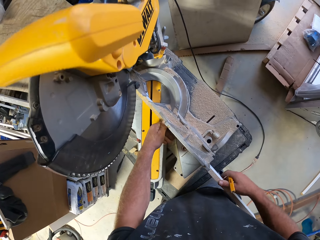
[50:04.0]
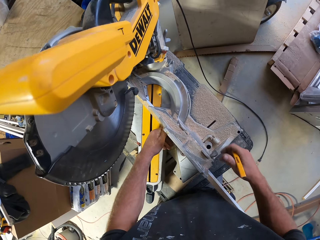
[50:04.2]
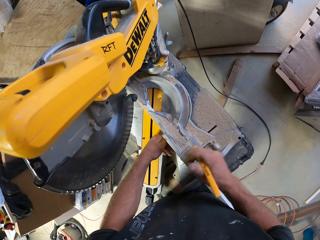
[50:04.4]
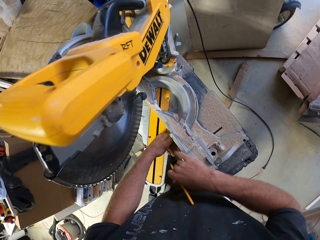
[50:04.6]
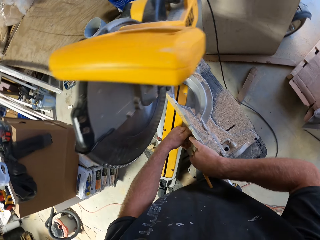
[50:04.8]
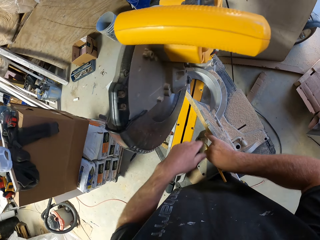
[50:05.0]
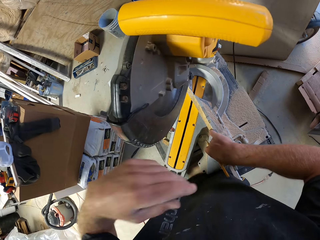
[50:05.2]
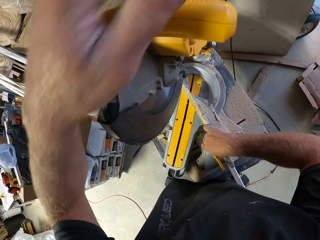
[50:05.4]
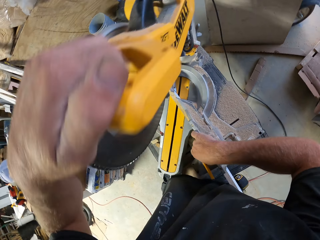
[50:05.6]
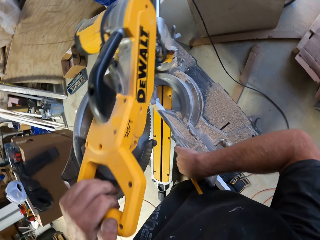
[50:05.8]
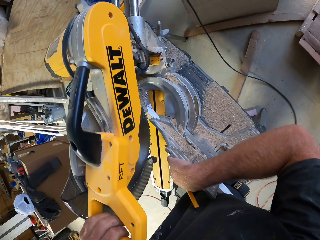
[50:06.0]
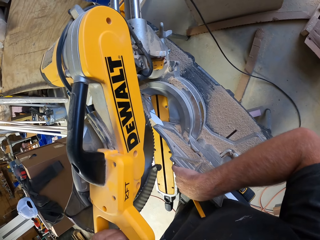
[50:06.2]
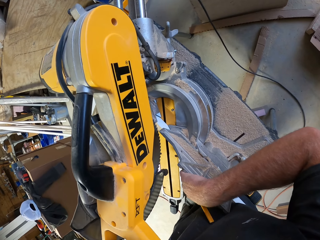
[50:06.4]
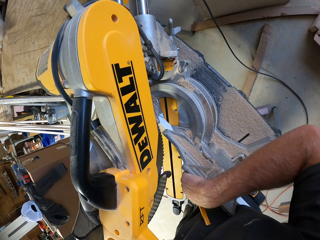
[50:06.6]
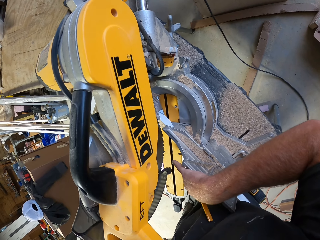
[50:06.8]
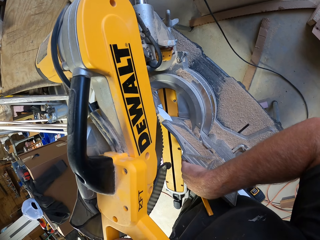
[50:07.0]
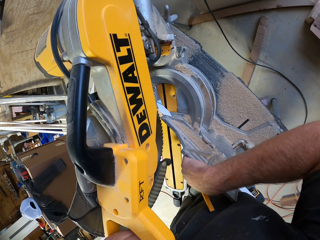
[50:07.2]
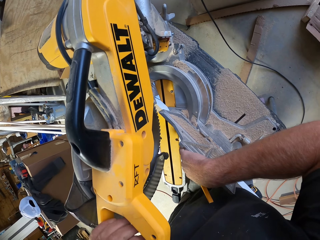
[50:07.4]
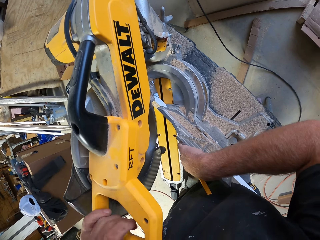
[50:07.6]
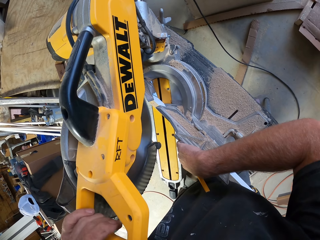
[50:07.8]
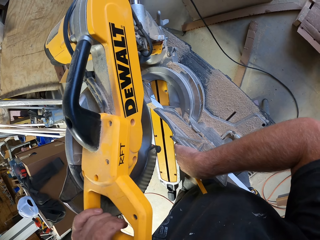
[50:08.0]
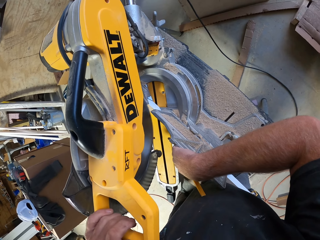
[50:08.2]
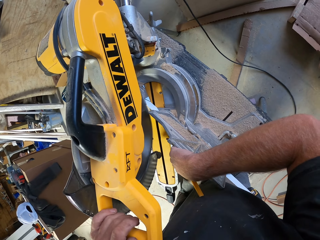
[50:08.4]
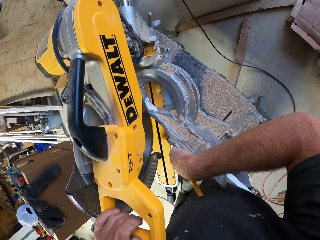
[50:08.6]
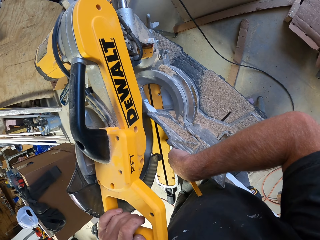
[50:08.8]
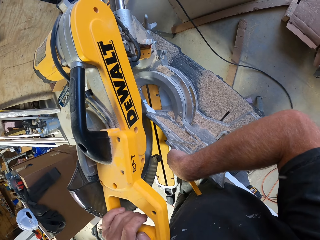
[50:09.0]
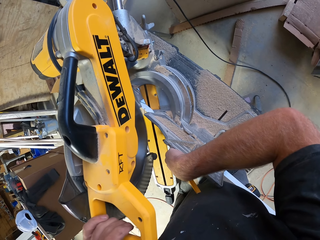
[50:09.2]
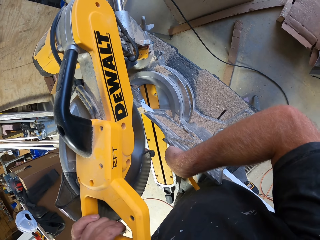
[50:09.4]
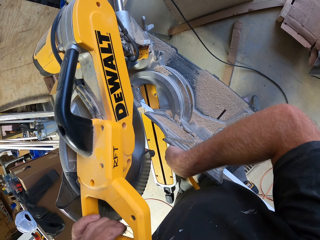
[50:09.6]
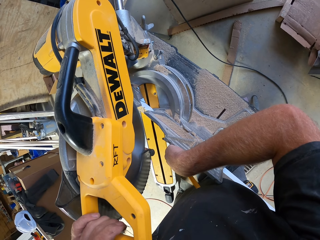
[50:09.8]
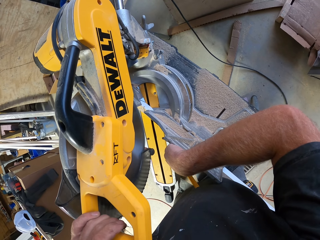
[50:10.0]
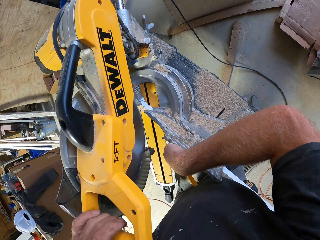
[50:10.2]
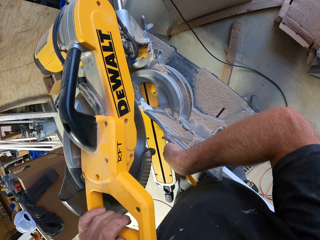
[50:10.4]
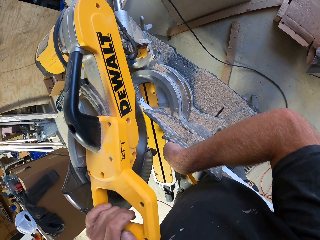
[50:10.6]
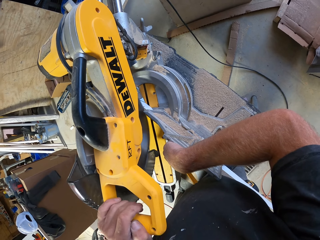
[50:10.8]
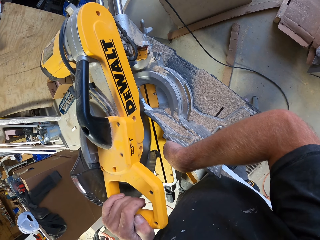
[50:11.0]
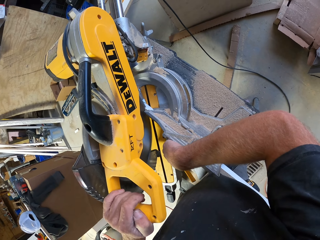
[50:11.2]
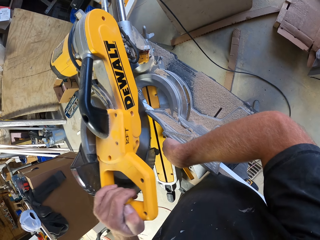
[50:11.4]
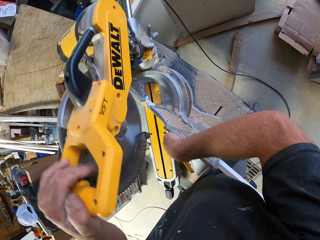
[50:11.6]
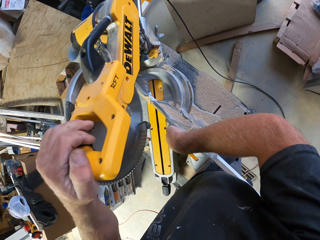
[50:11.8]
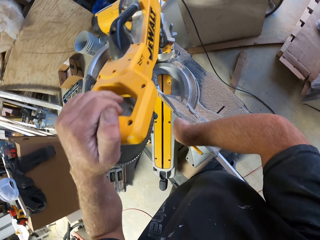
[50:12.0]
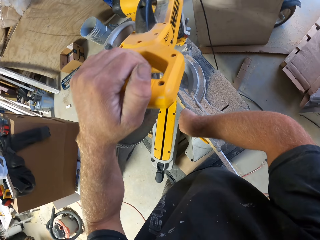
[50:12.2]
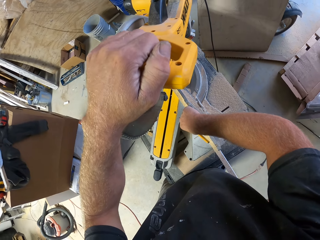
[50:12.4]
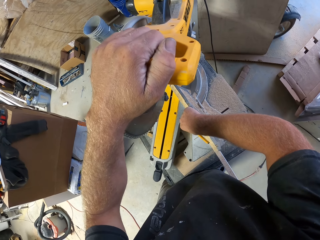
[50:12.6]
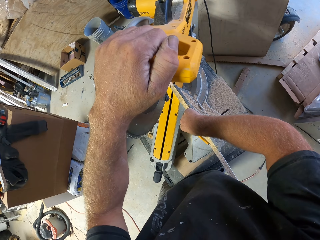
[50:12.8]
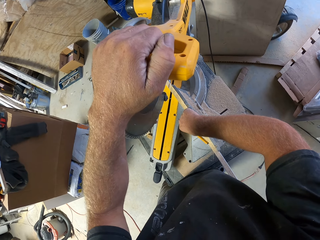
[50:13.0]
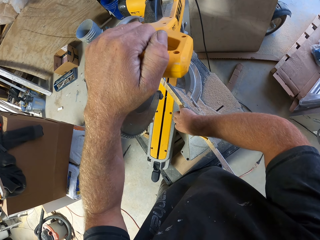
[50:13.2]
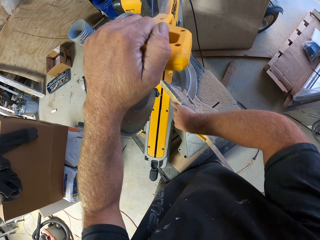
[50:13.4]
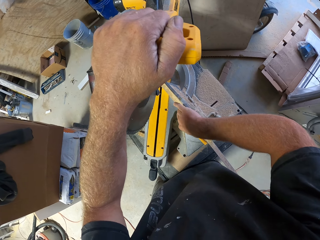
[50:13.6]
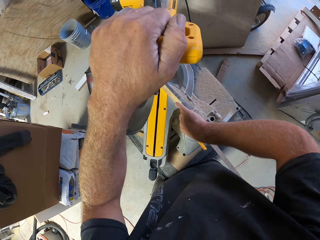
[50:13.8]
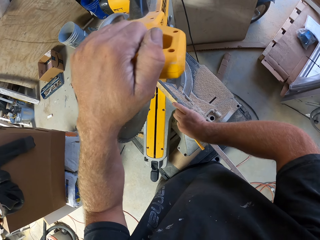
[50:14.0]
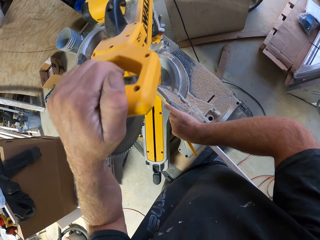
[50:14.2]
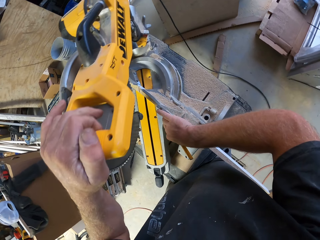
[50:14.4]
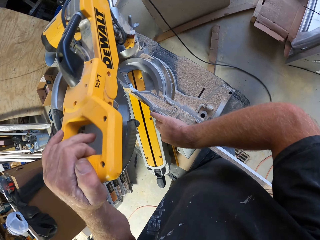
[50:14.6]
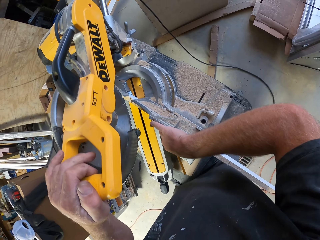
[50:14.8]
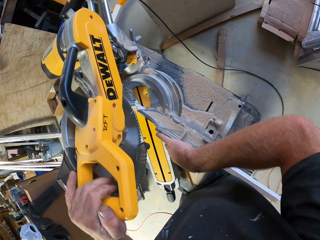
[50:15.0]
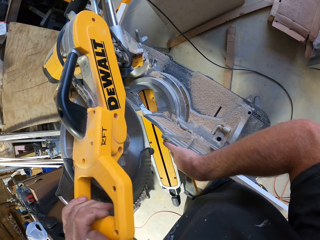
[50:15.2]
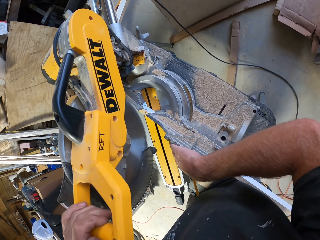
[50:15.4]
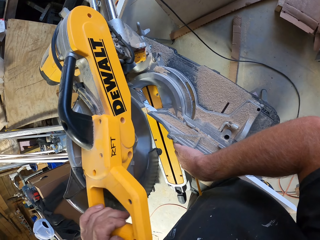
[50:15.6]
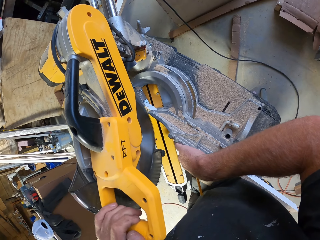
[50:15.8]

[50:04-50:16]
The camera wearer cuts the piece of wood with the dewalt wood cutter.

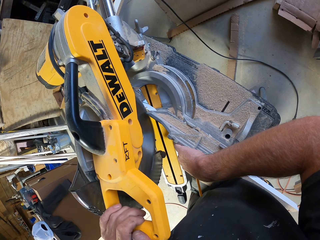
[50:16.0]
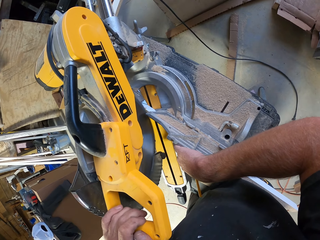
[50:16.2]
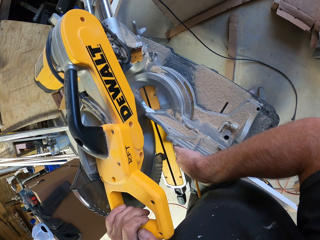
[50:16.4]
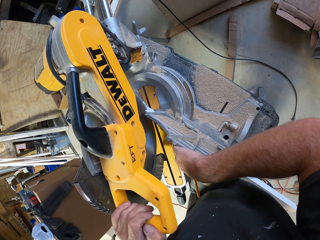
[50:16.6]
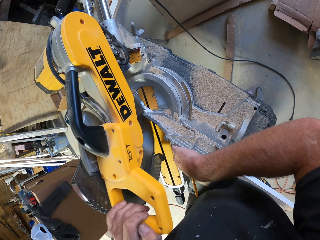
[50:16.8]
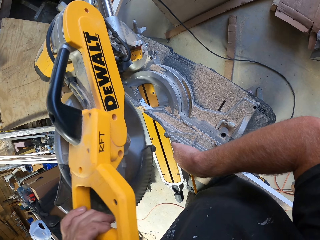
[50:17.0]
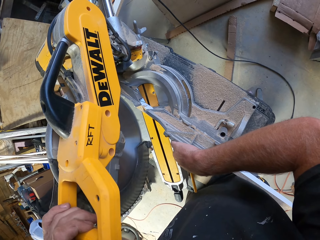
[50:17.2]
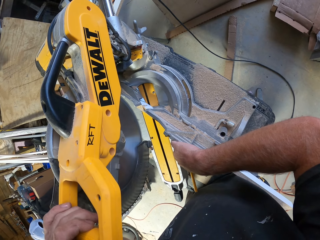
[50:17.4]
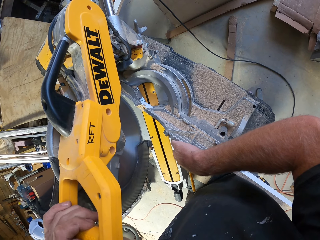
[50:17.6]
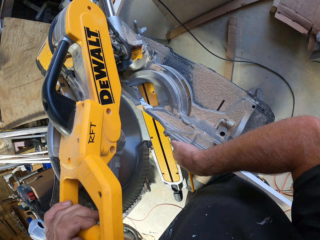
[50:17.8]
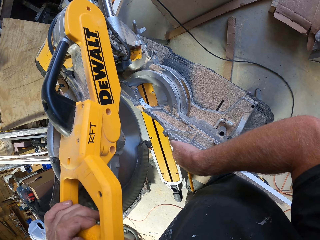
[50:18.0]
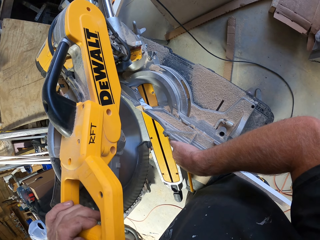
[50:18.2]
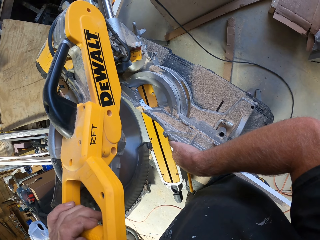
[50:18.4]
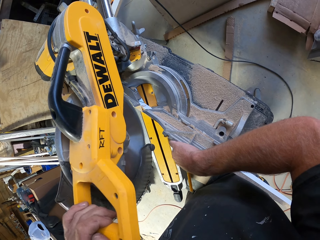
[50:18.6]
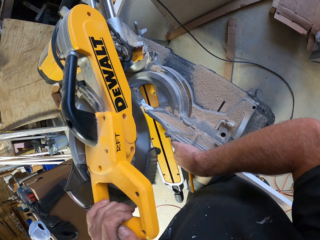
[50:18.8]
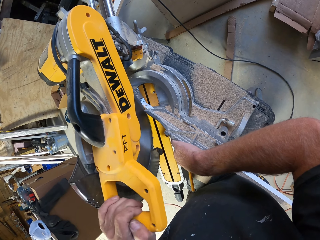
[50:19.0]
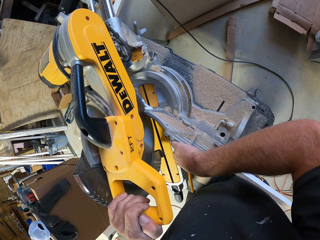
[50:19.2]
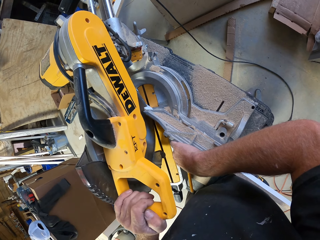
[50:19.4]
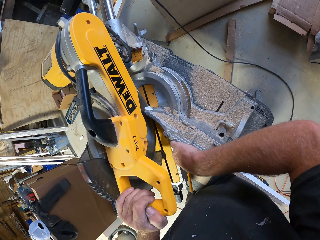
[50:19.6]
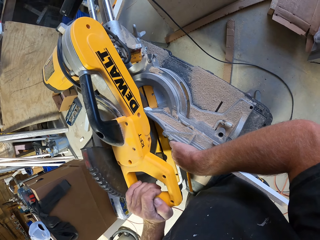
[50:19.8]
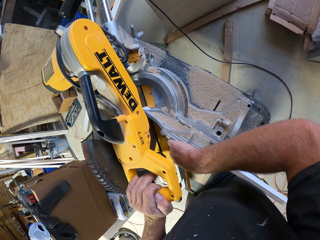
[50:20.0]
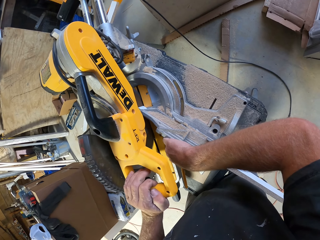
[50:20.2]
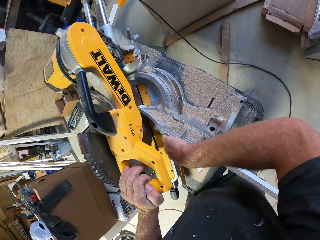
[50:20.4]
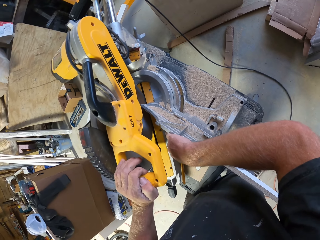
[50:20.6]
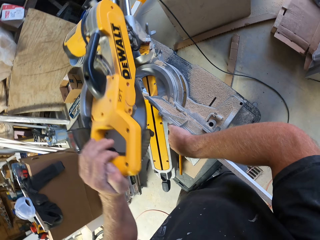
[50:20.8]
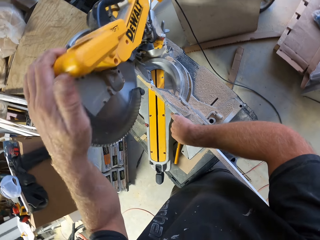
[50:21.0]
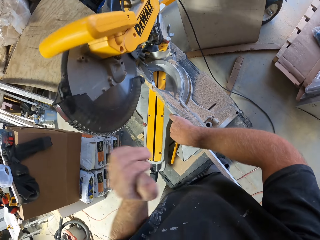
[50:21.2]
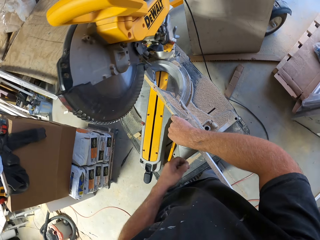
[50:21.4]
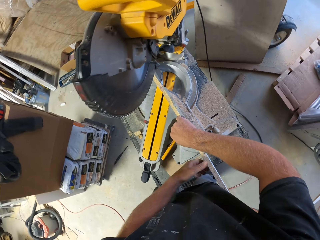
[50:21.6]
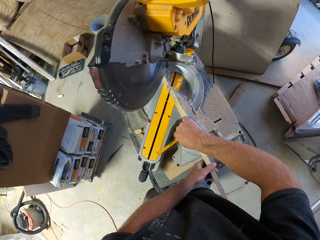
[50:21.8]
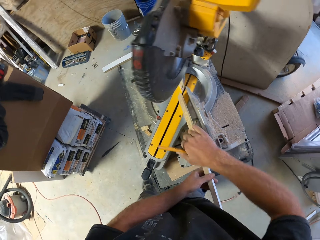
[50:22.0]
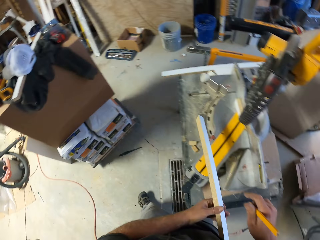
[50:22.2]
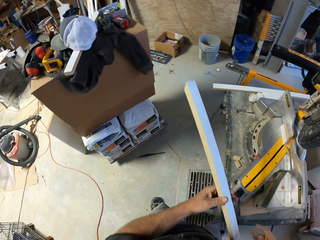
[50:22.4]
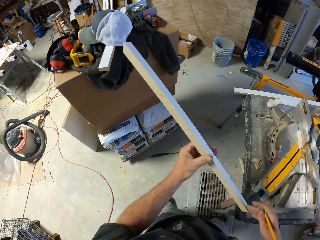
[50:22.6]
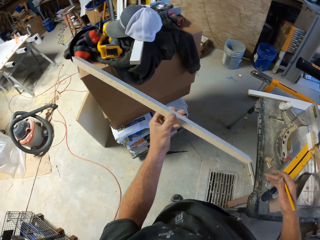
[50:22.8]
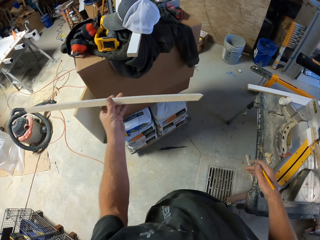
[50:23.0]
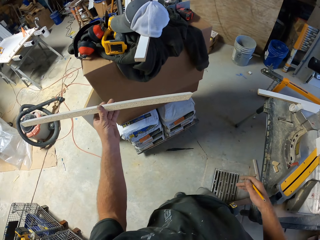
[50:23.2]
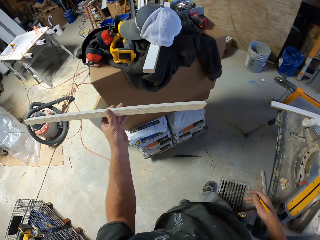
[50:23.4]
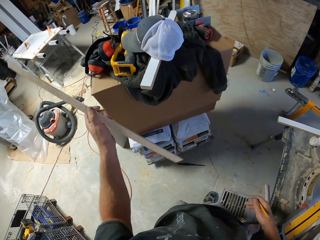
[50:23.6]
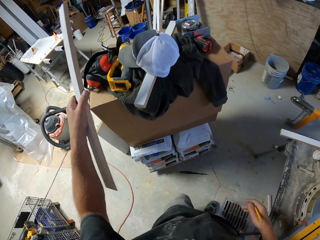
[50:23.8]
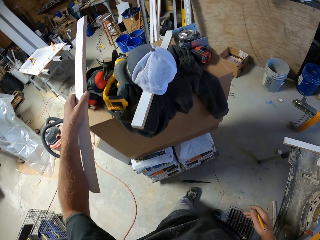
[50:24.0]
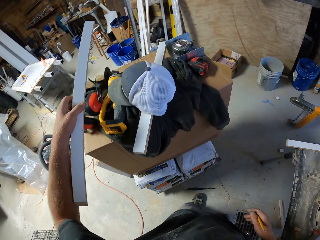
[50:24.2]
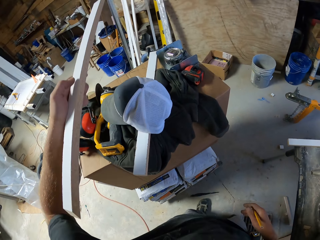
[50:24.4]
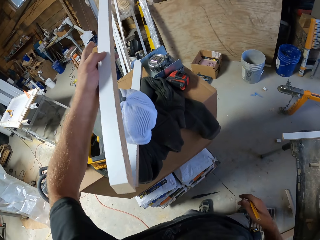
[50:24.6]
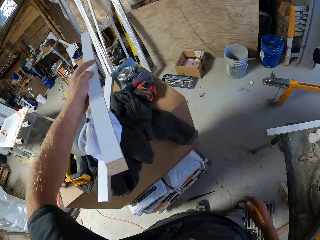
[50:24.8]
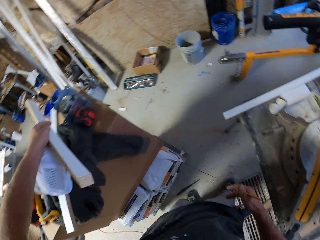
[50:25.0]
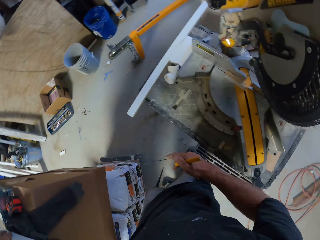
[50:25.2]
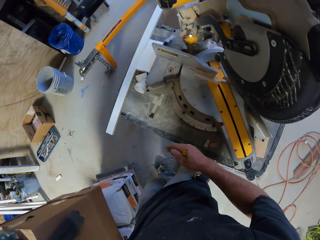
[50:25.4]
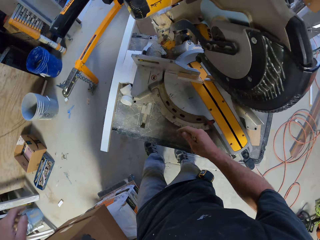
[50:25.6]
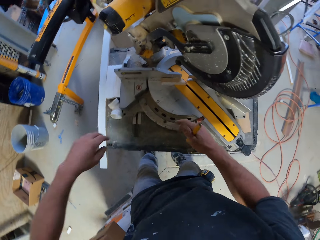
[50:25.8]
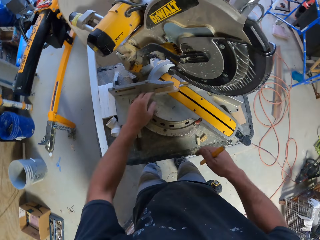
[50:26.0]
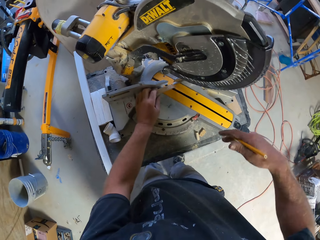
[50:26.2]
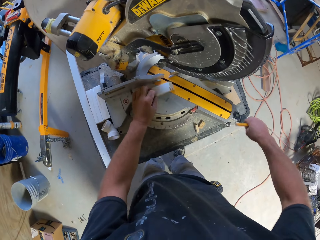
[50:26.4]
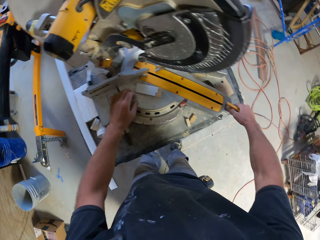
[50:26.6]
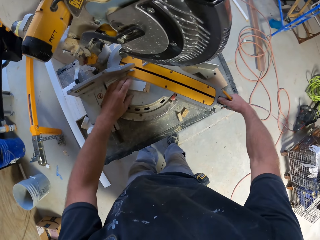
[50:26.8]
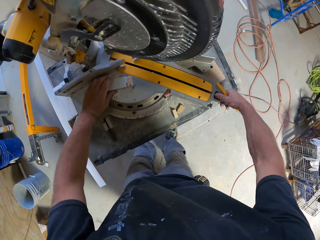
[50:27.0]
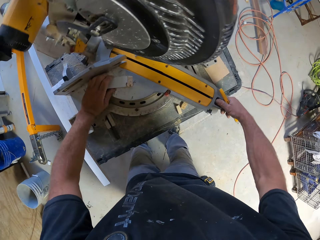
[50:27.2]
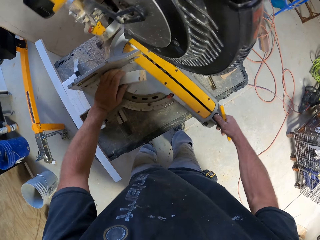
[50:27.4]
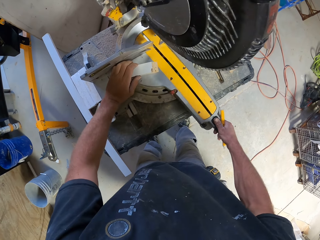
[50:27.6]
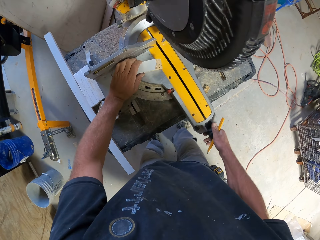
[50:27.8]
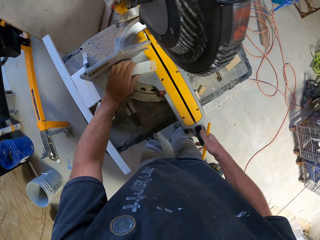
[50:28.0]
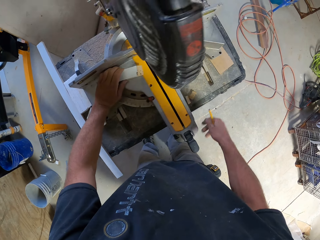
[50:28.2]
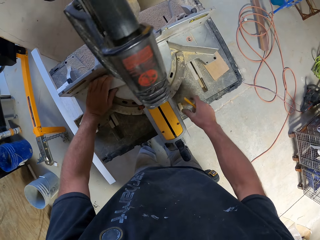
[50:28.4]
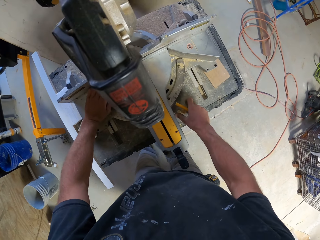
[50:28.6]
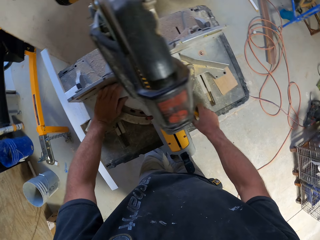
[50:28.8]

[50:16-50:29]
The camera wearer picks up the piece of wood. They walk in the room. They put the piece of wood on the box. They walk in the room. They move the piece of wood. They pick up a piece of wood. They adjust the dewalt wood cutter. They move the wood cutter. They pick up a piece of wood.
